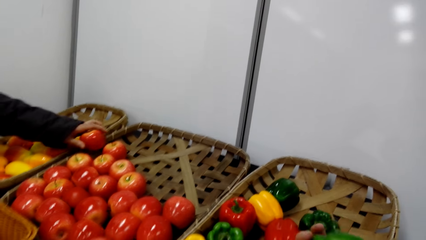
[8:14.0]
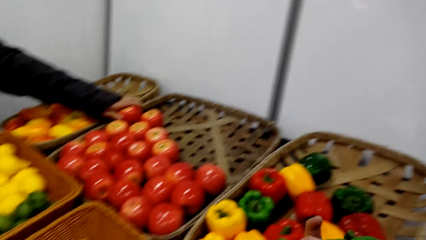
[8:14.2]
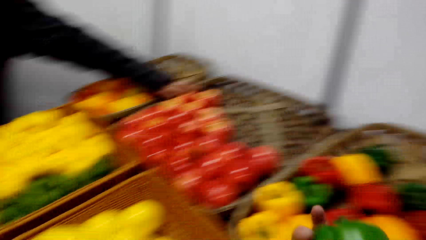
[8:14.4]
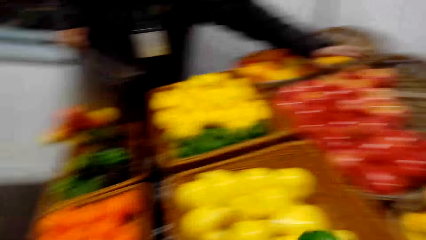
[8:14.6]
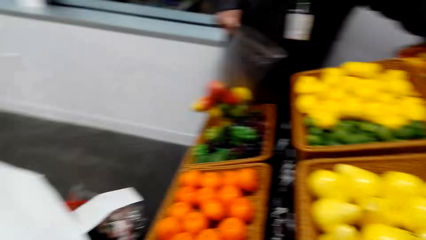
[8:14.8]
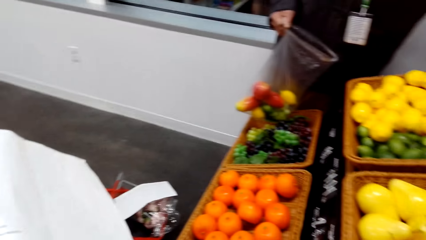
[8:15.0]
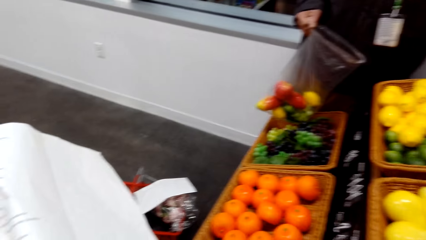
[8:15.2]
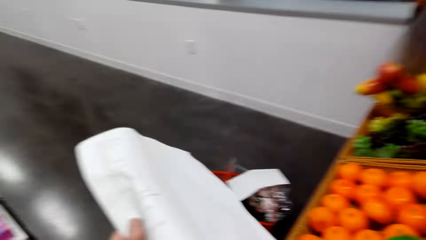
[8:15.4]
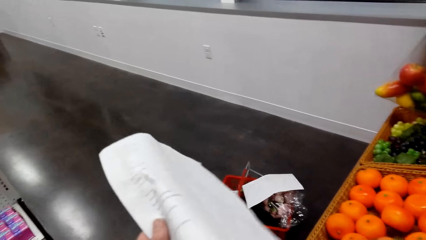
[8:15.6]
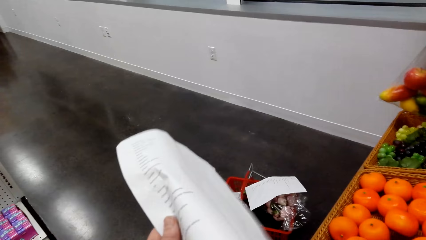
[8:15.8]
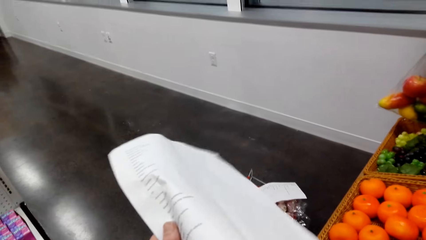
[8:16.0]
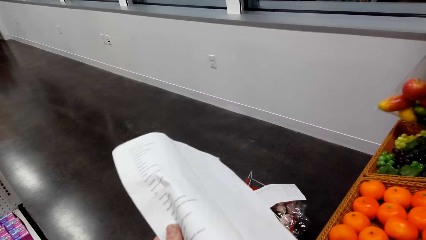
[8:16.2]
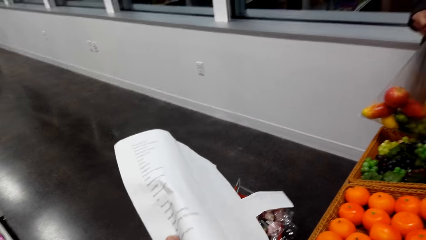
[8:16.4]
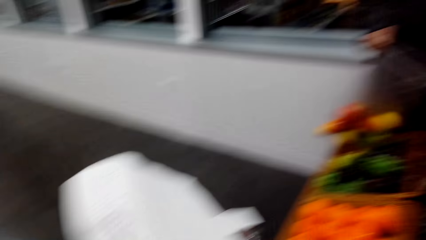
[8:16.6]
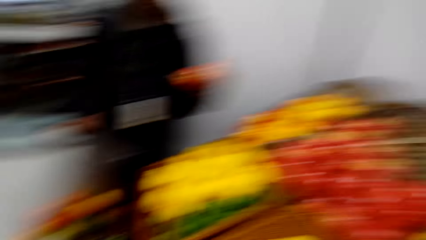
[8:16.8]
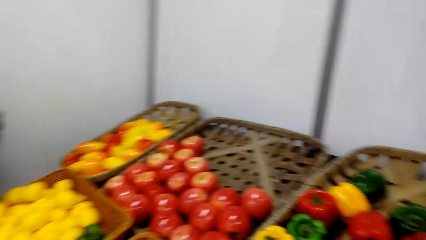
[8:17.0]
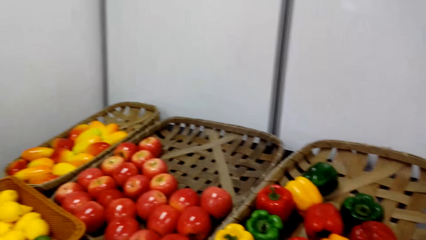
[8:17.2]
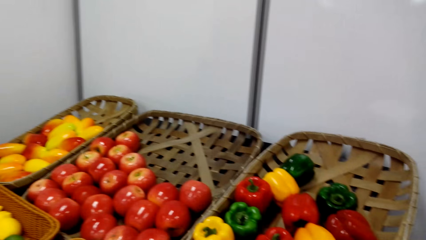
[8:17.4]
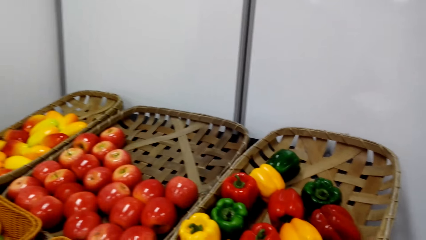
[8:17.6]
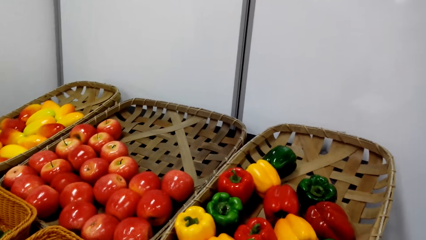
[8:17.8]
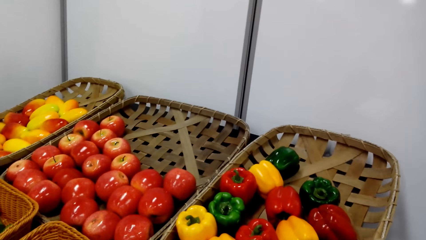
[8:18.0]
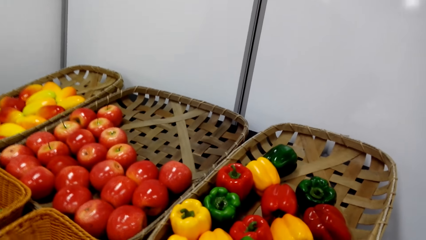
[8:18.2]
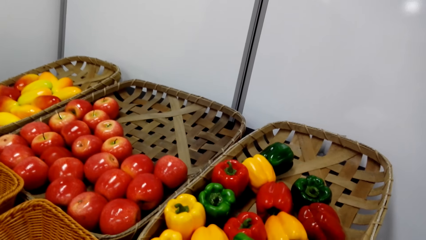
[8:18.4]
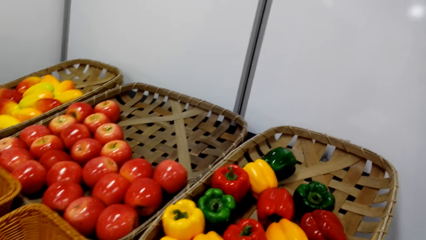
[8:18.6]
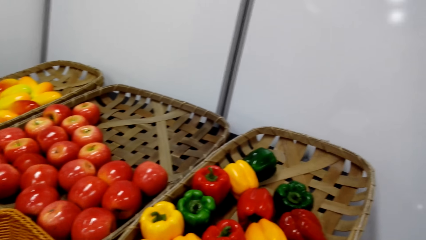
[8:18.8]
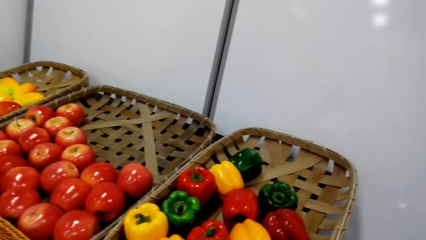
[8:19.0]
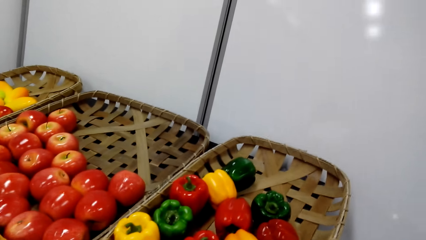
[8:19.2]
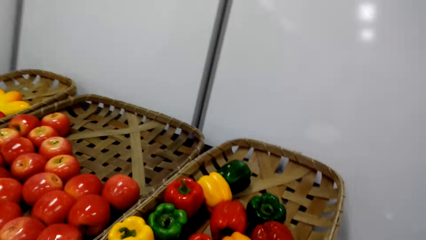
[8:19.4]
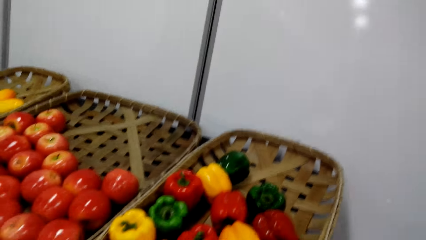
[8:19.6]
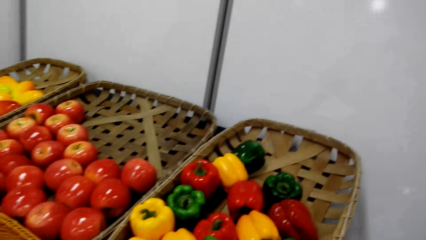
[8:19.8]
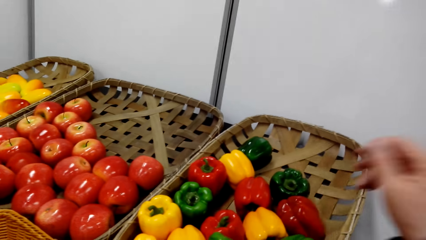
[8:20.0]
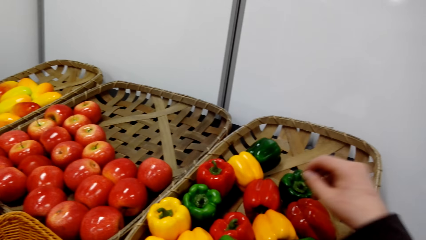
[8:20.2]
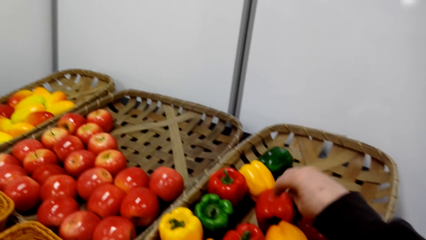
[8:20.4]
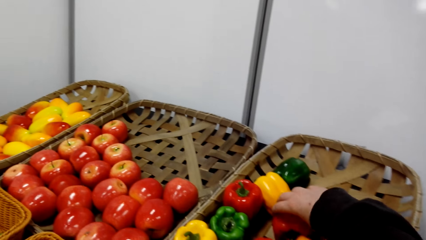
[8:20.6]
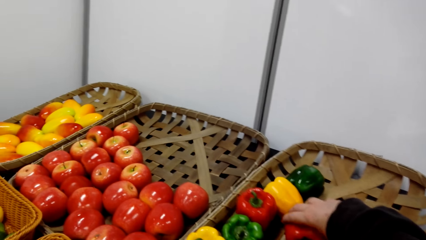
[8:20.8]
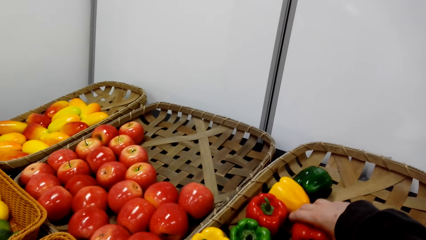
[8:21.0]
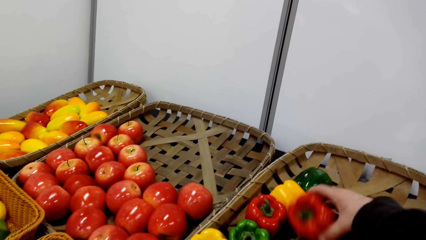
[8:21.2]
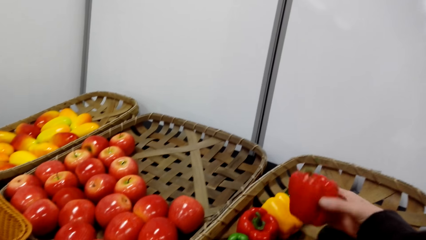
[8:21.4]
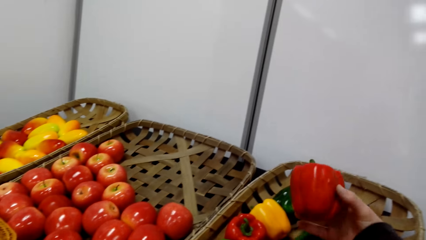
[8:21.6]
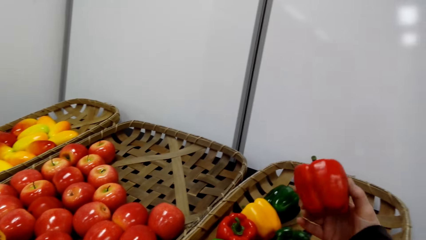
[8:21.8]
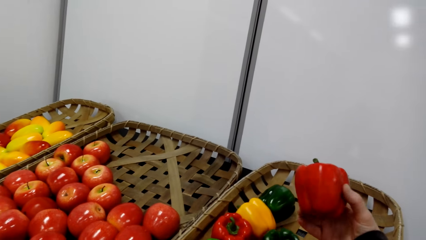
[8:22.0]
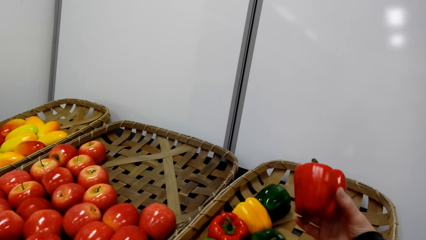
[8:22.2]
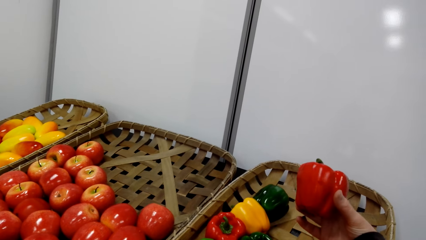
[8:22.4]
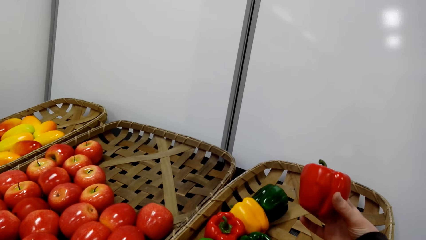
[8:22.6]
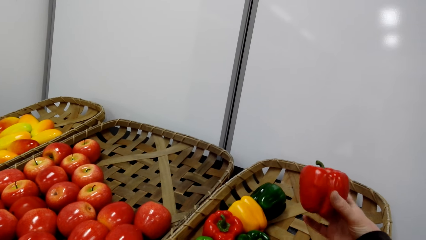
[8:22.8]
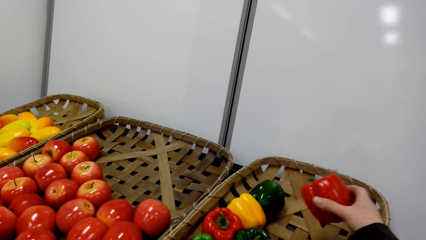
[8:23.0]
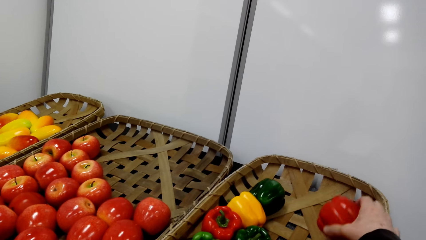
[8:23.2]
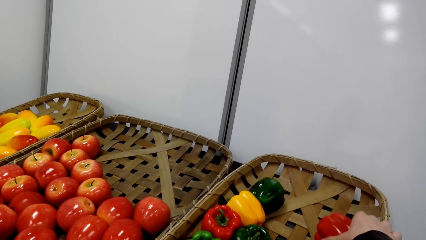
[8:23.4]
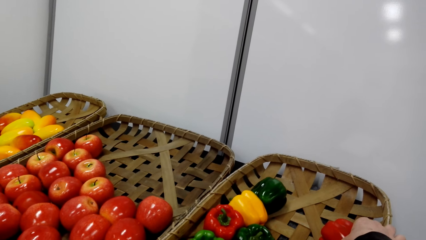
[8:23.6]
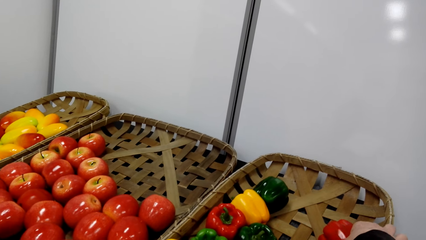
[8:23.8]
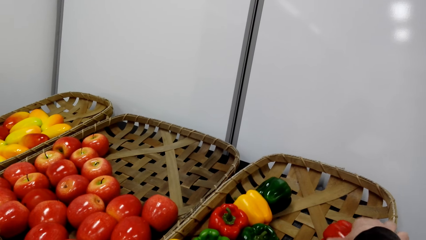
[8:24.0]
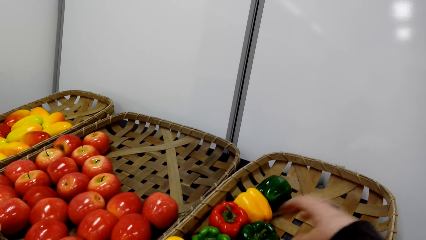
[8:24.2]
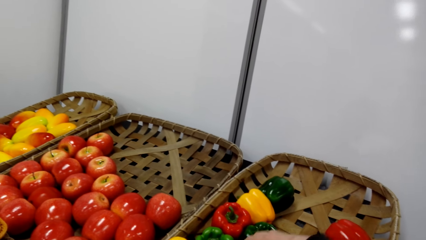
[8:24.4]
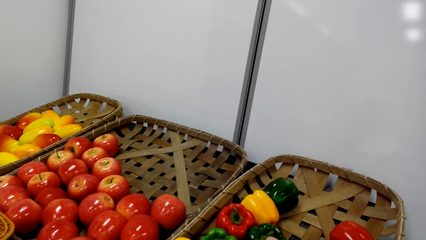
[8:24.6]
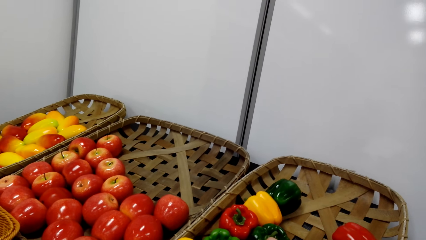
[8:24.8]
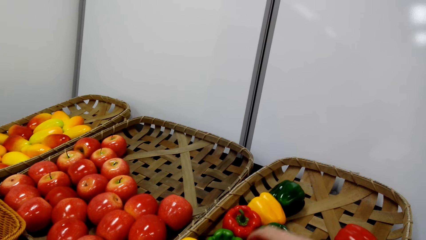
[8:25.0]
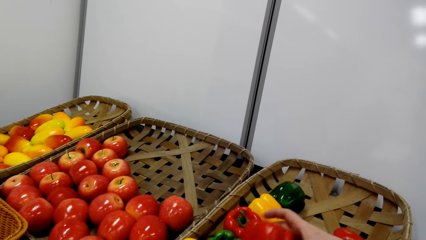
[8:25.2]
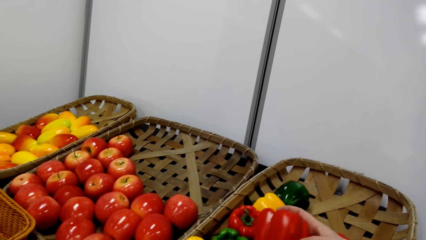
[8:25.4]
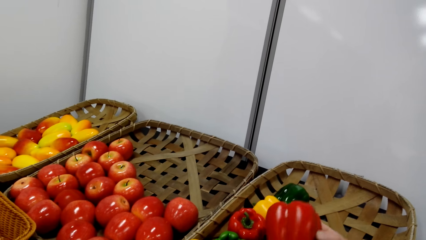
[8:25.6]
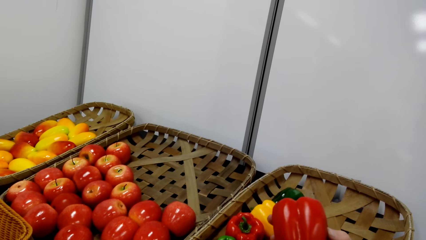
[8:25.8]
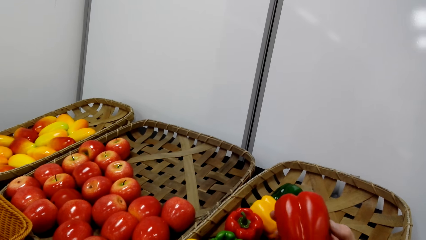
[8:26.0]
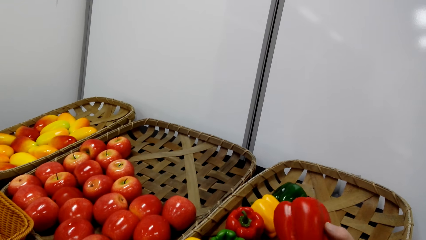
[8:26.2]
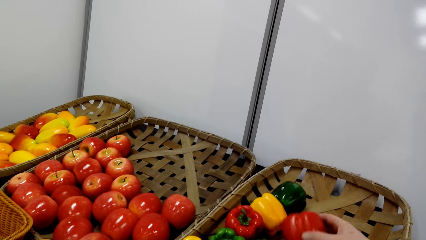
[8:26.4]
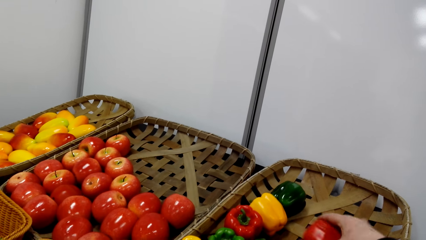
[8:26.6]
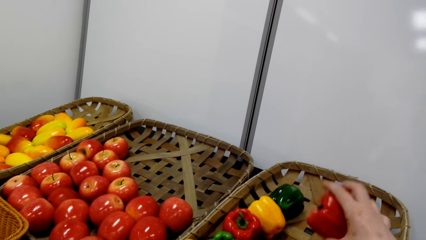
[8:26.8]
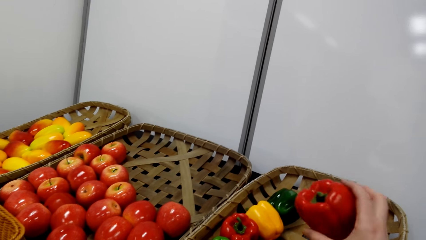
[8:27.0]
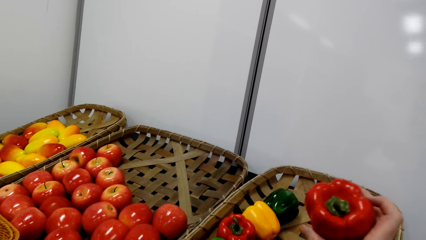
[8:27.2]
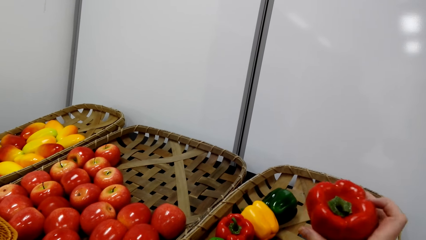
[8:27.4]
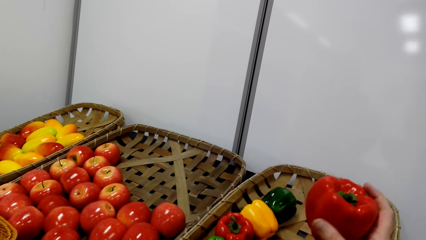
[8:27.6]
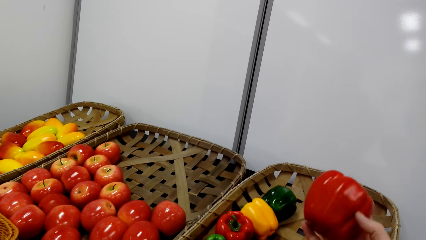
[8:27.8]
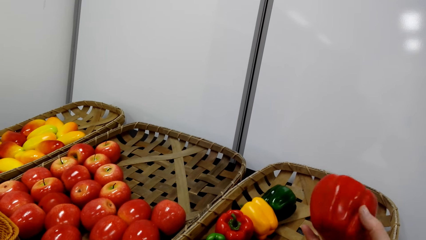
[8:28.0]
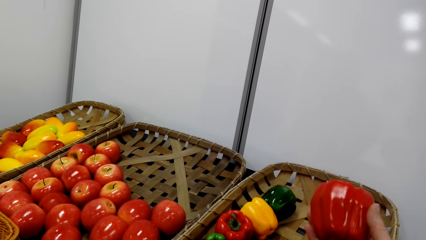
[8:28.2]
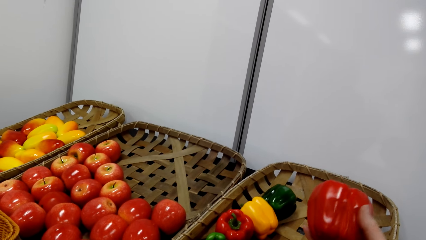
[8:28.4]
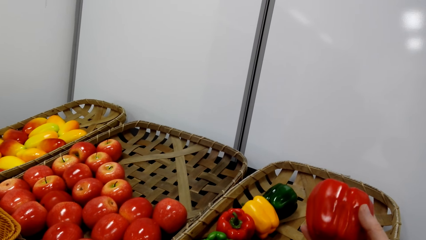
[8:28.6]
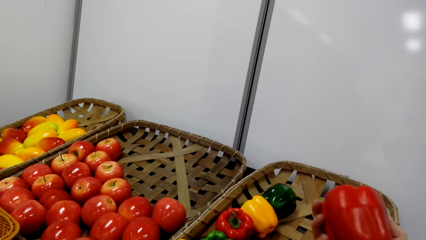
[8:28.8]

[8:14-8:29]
The camera wearer does something. They stare at the fruits. They sample a hot pepper. They select the peppers in the basket.
